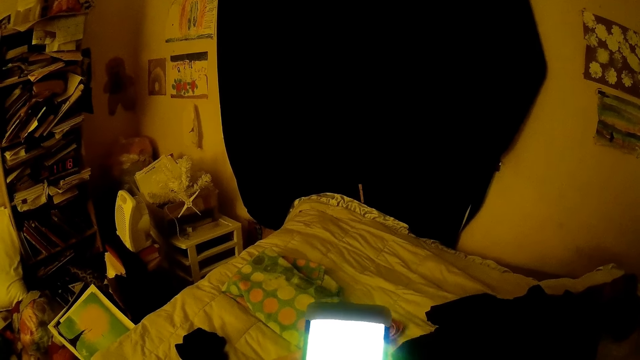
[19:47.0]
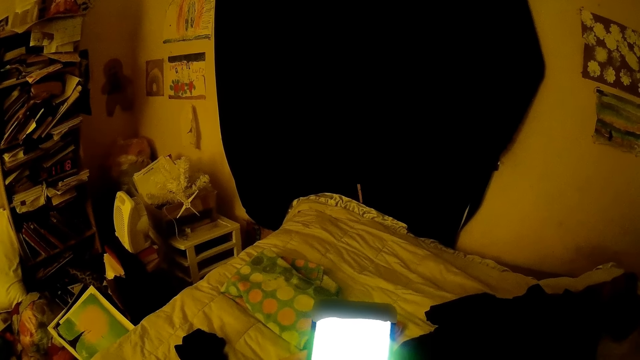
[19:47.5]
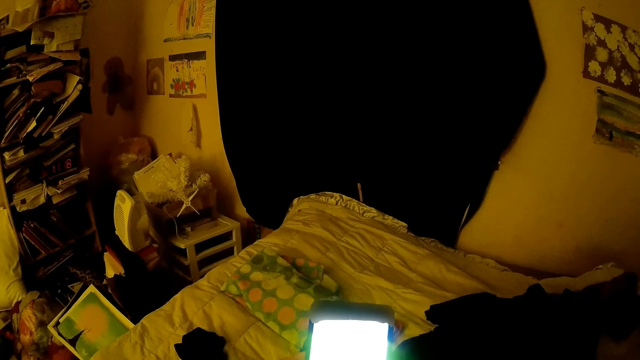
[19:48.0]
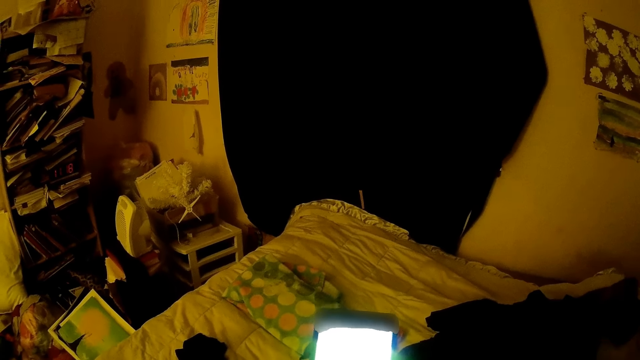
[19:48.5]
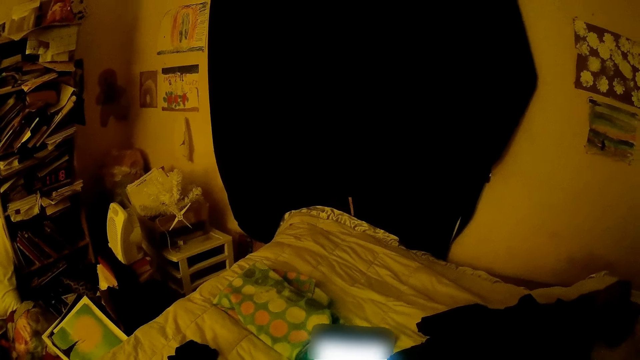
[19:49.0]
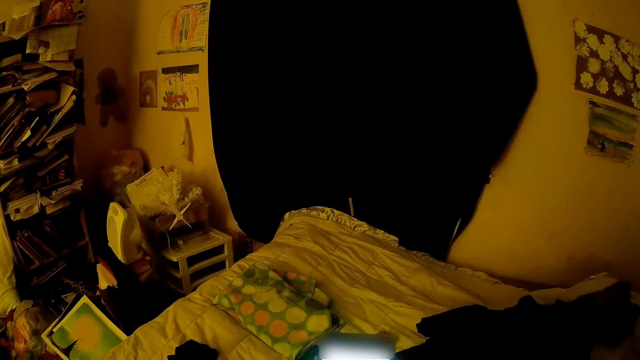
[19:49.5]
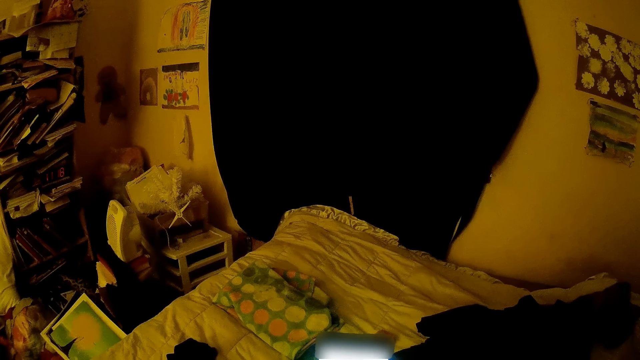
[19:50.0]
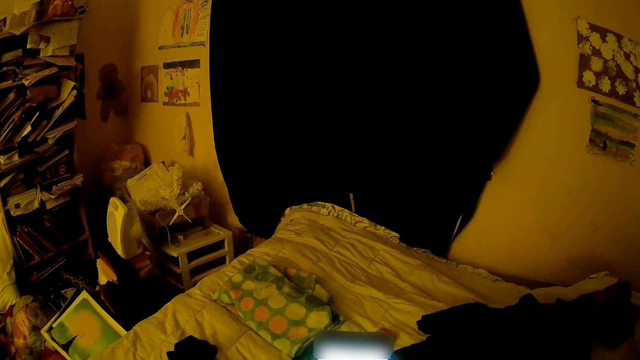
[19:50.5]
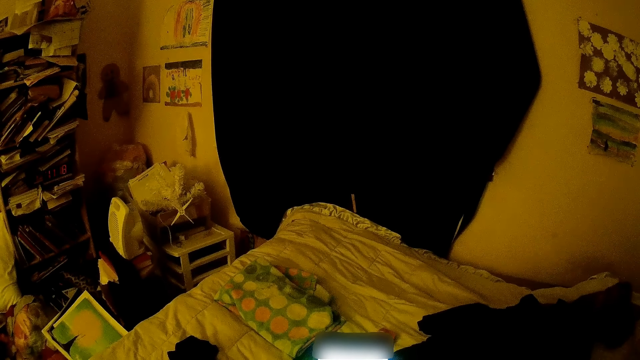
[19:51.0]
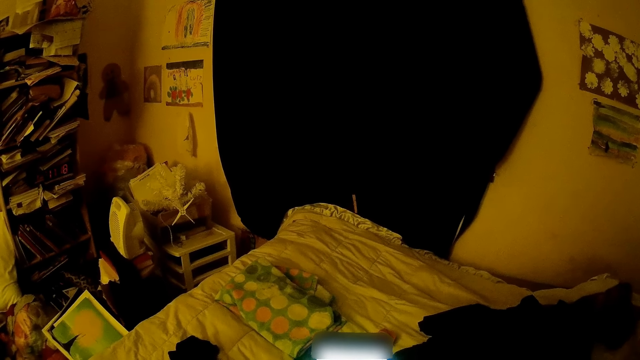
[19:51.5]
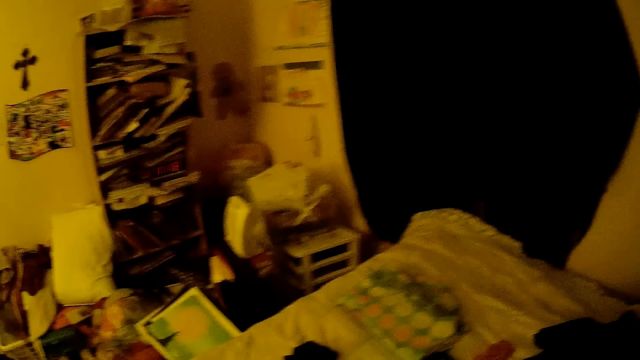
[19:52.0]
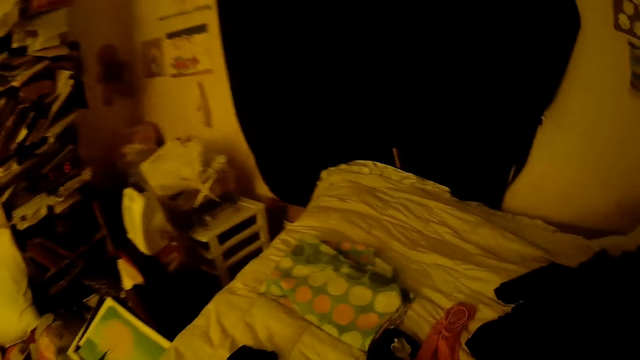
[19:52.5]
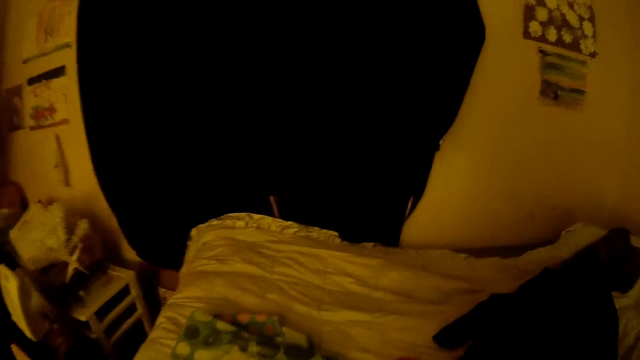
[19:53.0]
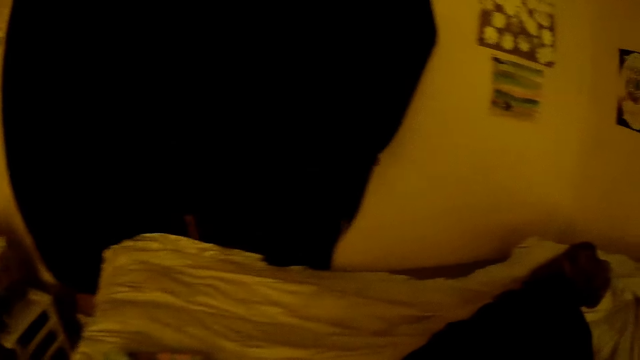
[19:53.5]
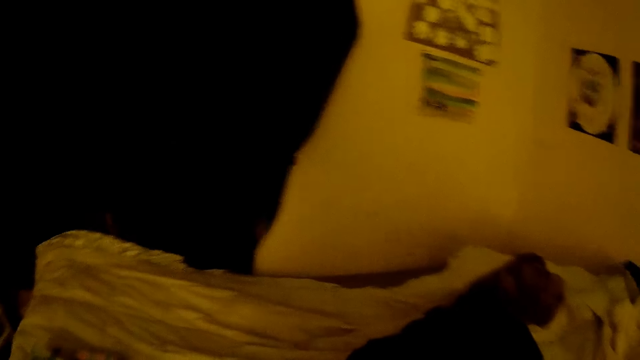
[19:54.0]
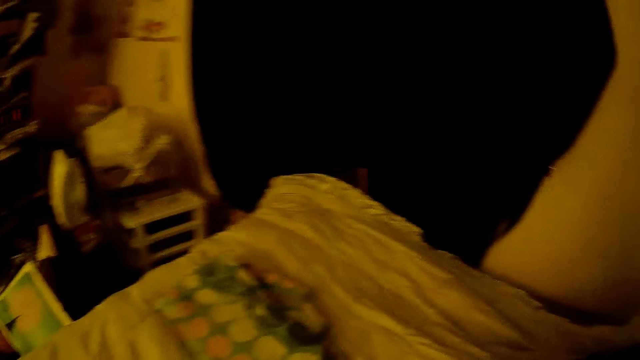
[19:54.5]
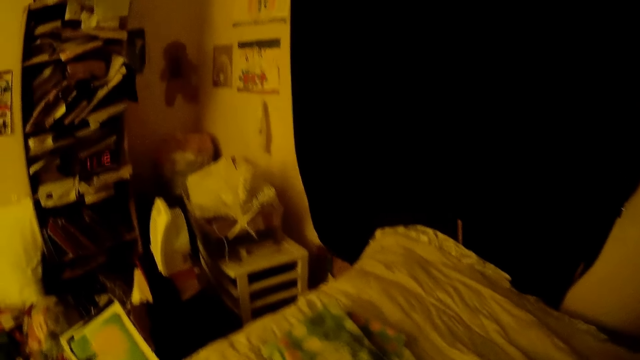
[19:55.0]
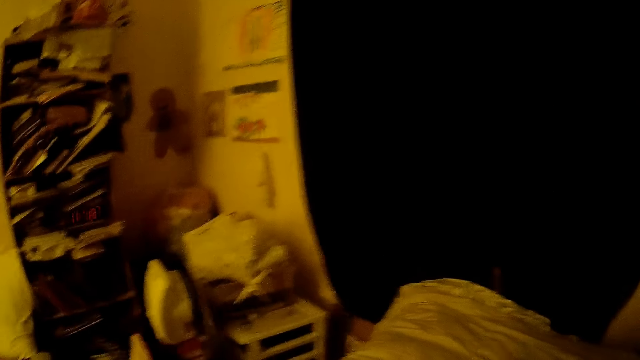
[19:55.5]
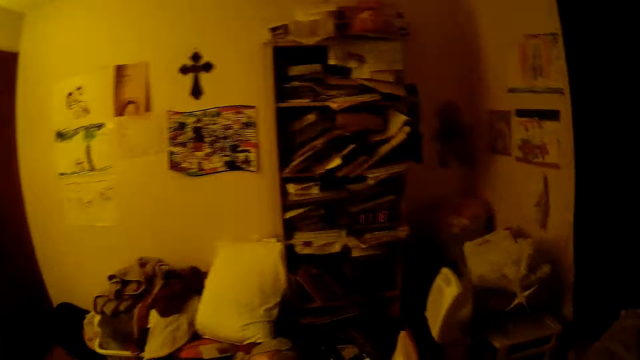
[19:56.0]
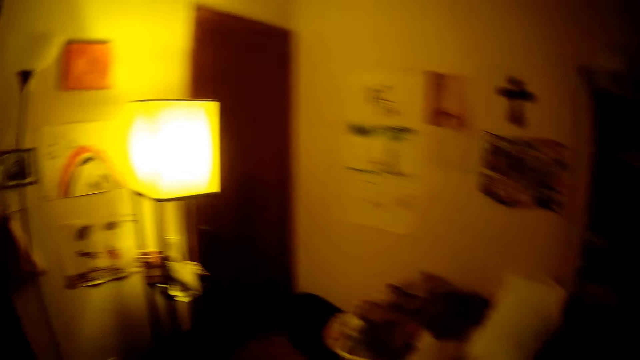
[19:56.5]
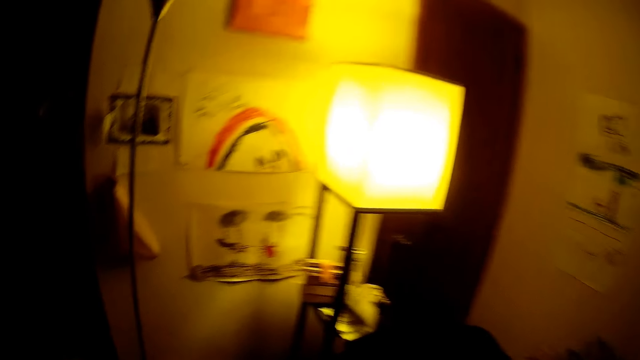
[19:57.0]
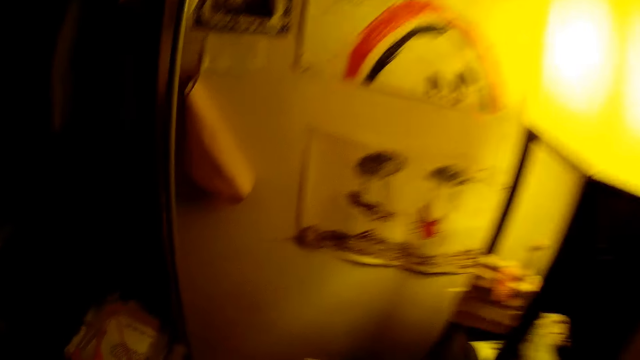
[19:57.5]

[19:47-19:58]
The camera wearer walks around.

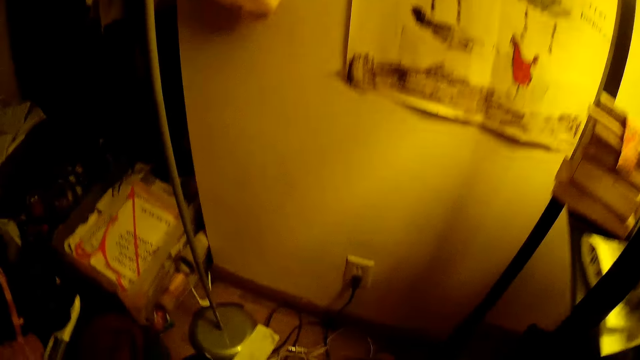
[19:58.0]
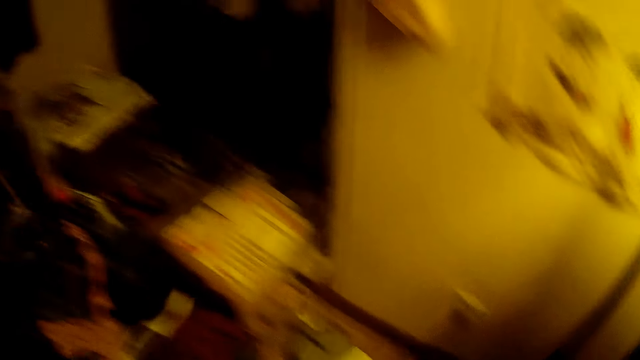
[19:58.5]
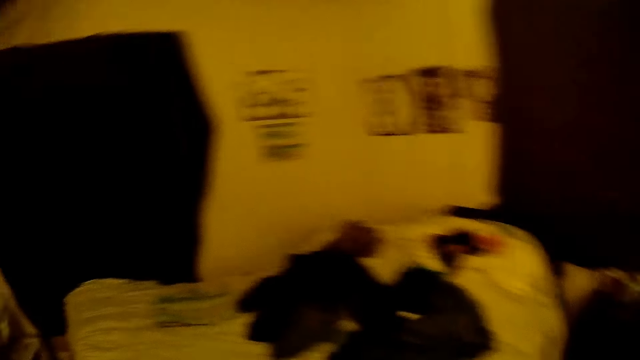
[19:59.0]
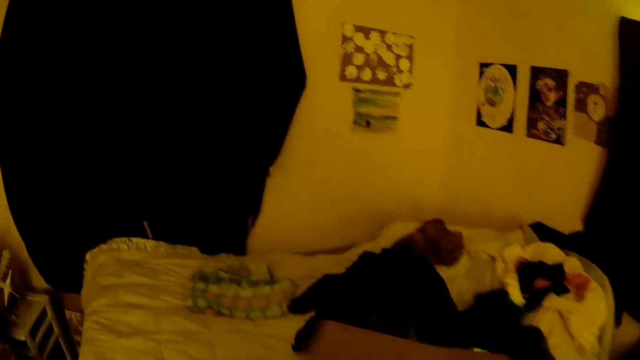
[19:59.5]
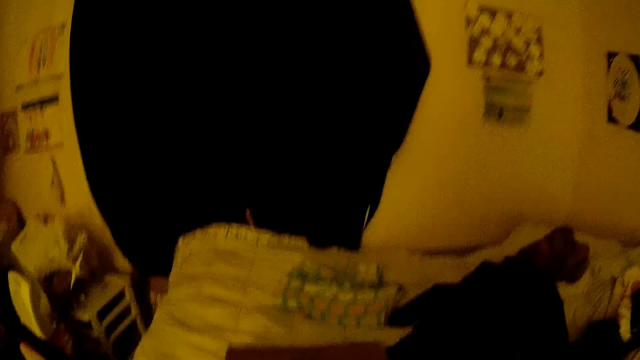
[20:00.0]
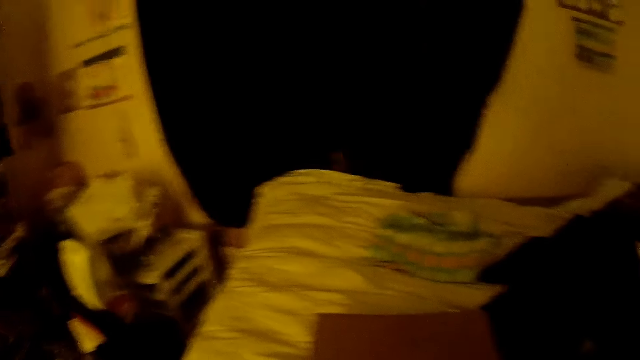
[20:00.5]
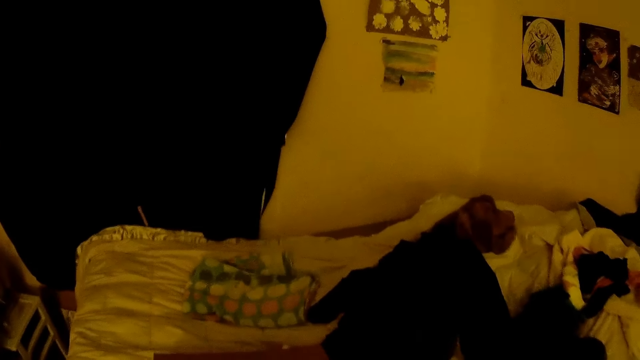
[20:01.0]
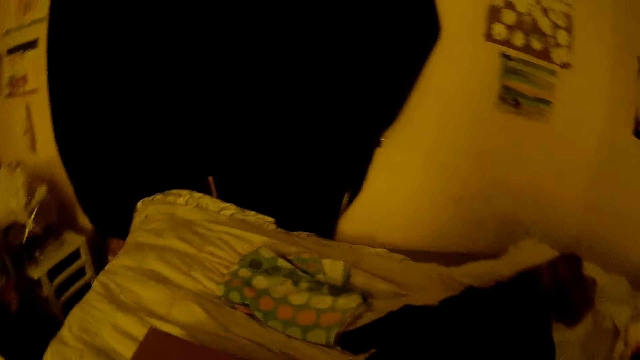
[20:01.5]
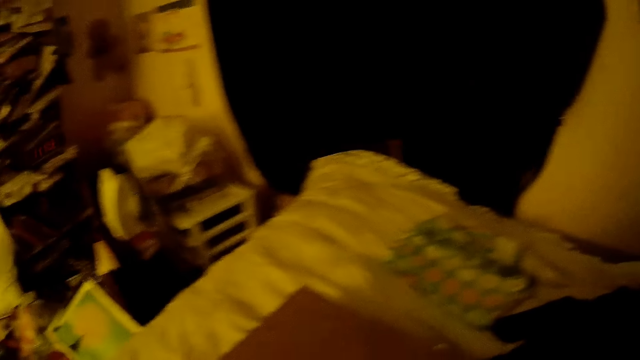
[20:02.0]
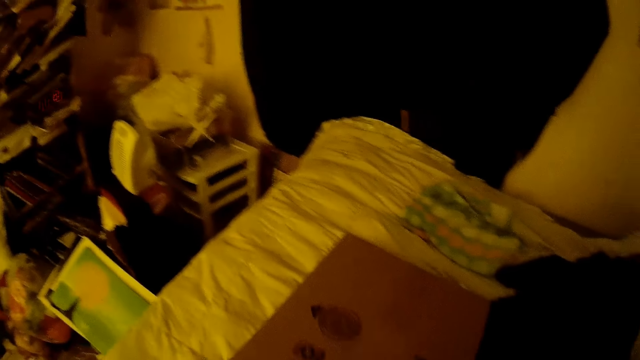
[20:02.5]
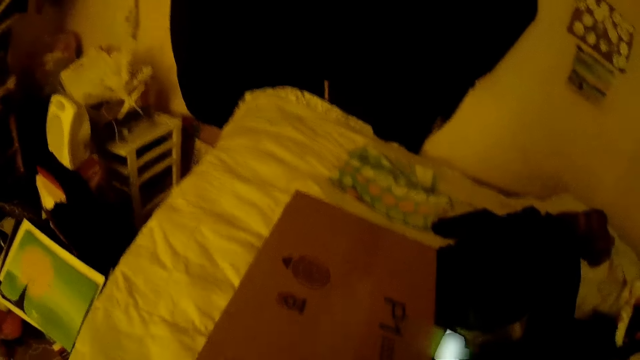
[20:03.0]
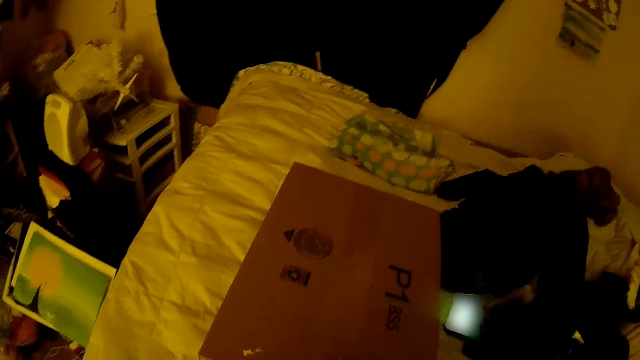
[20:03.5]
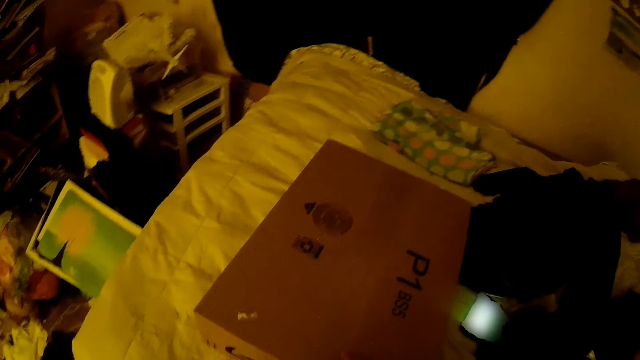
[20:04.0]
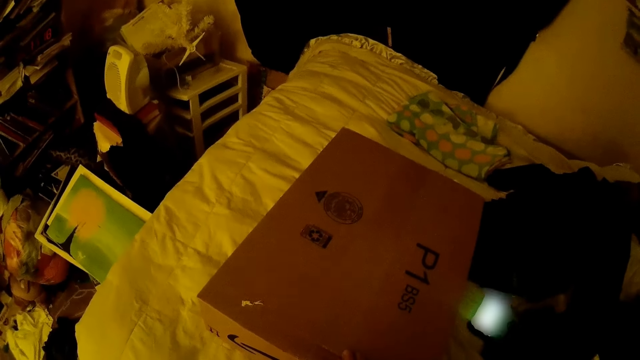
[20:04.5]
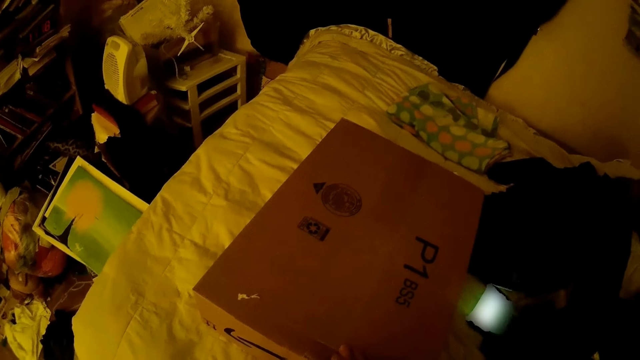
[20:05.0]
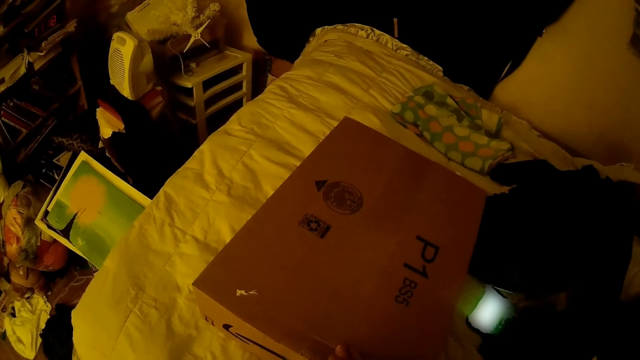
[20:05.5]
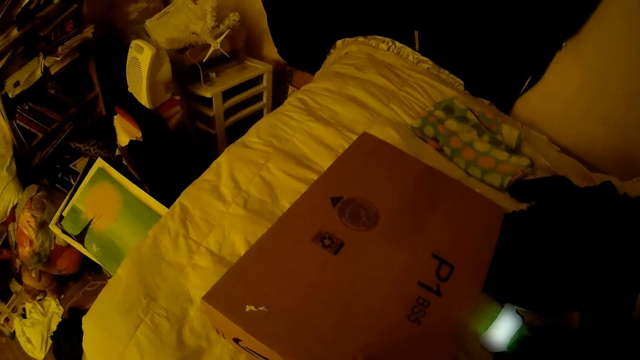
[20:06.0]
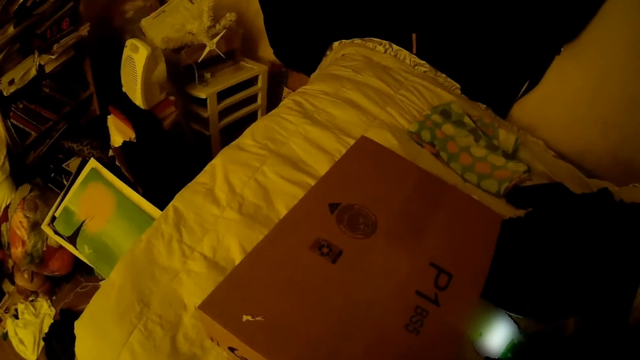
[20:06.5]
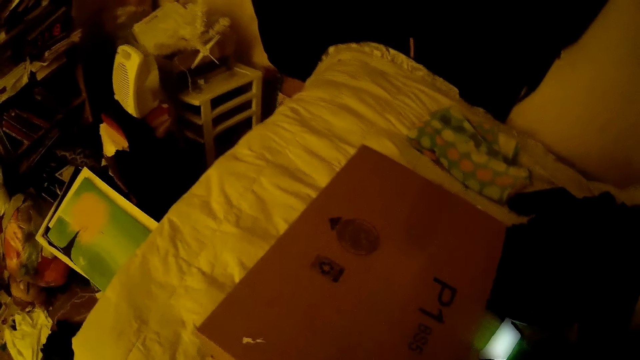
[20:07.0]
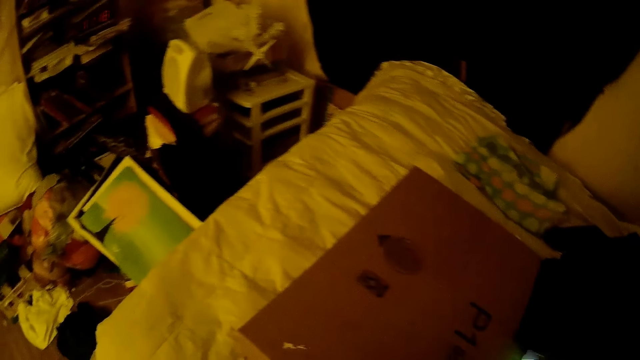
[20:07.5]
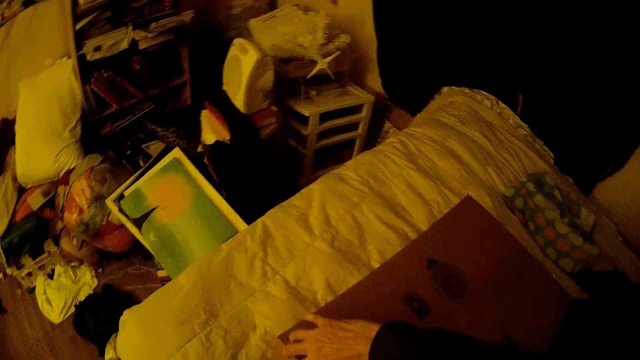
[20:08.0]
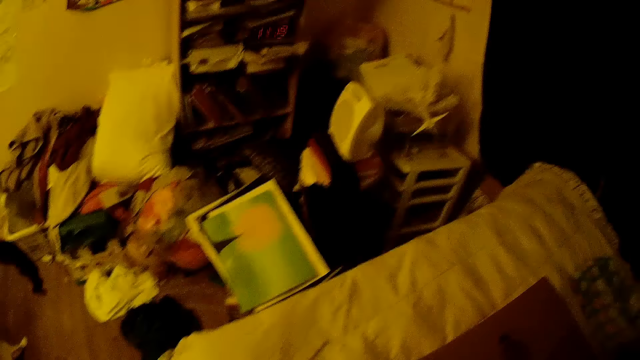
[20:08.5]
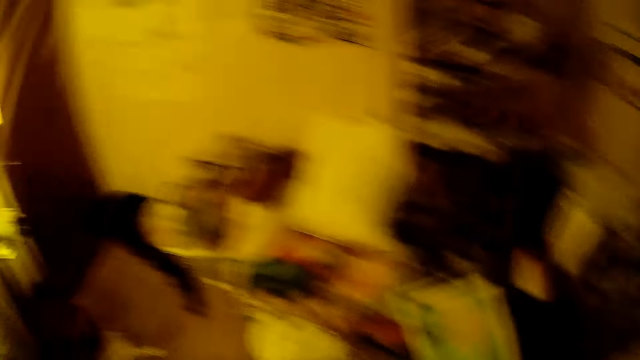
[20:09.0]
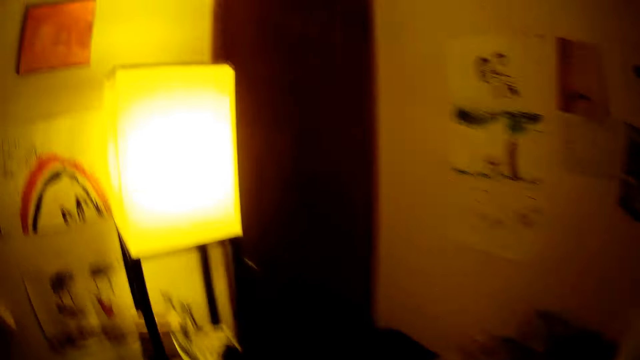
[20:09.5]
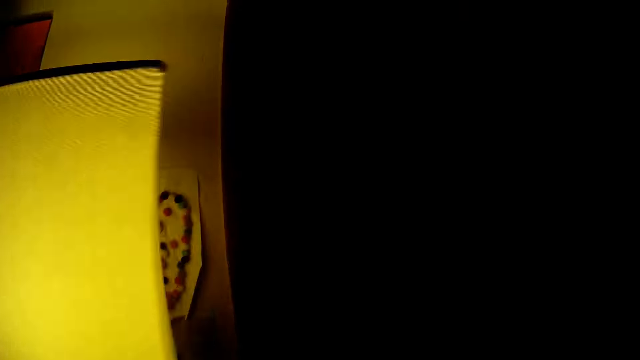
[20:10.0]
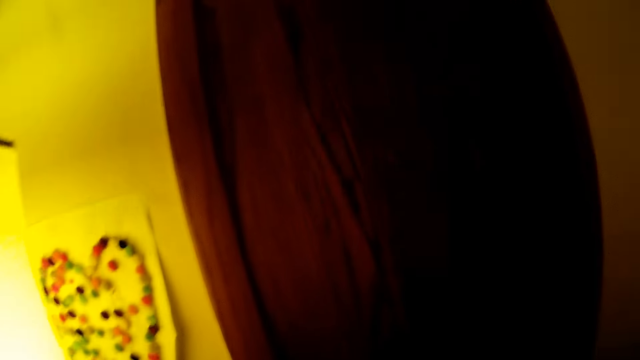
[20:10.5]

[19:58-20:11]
The camera wearer drops a box on a bed with both hands. She places her right hand on the box.
